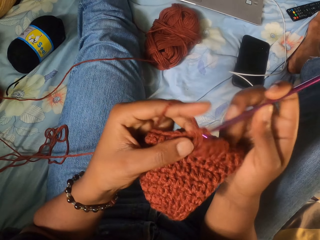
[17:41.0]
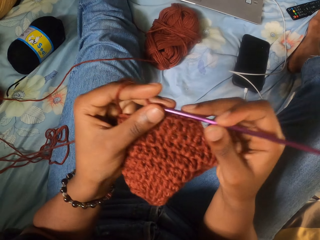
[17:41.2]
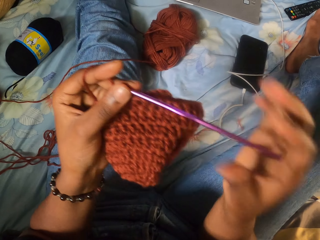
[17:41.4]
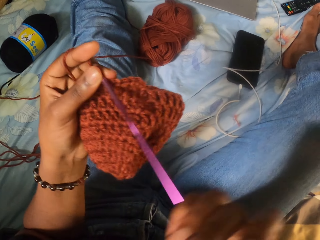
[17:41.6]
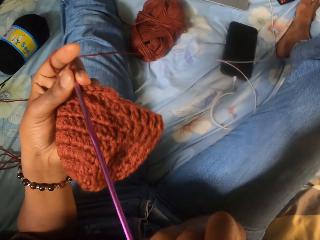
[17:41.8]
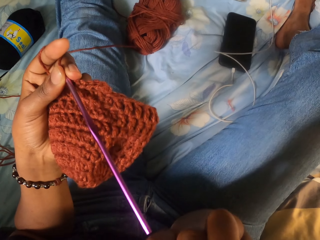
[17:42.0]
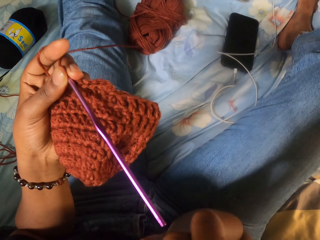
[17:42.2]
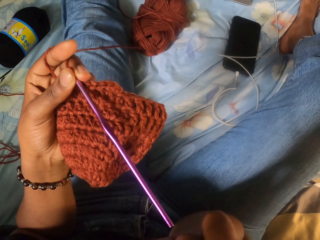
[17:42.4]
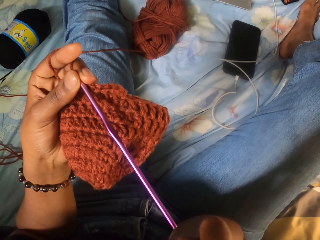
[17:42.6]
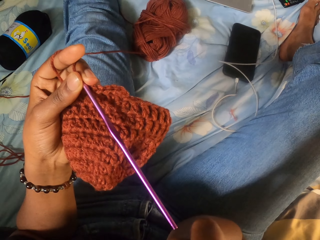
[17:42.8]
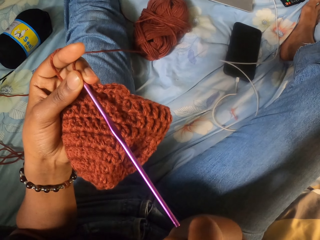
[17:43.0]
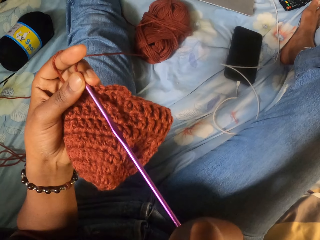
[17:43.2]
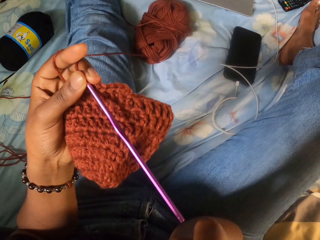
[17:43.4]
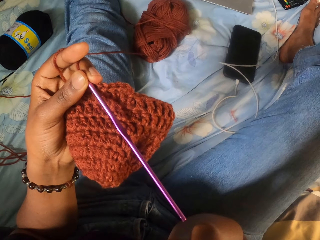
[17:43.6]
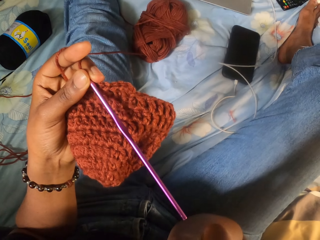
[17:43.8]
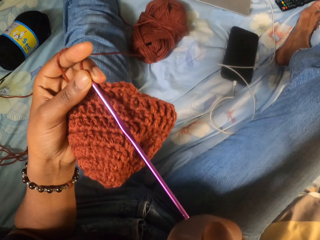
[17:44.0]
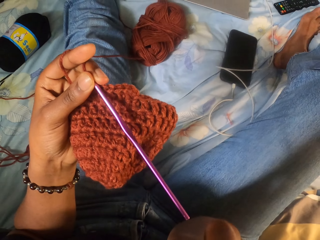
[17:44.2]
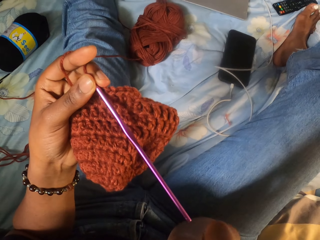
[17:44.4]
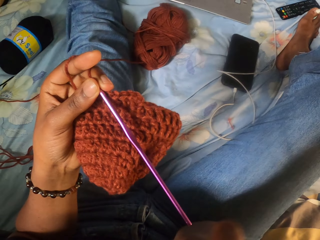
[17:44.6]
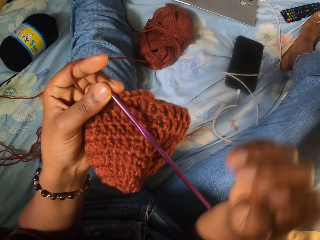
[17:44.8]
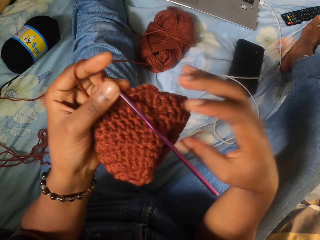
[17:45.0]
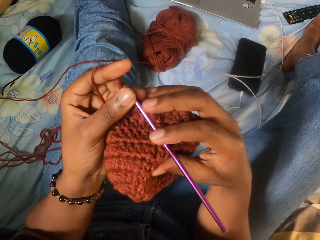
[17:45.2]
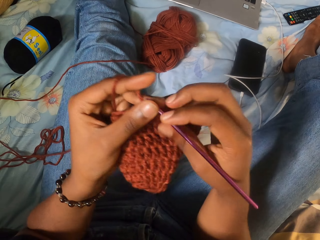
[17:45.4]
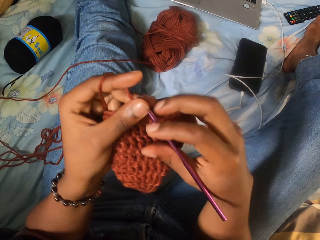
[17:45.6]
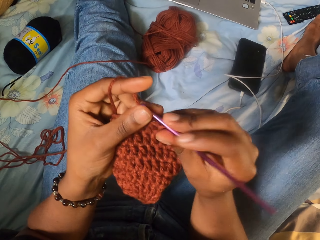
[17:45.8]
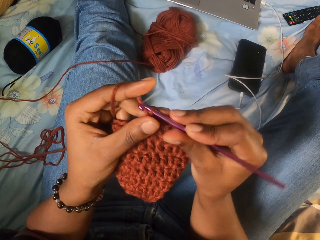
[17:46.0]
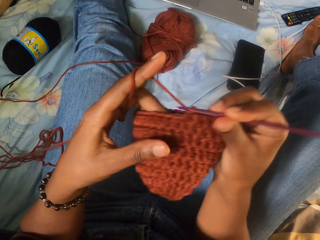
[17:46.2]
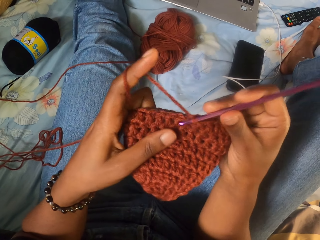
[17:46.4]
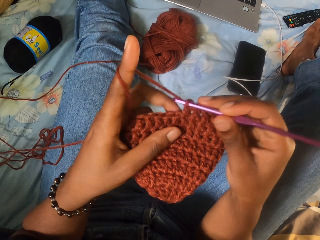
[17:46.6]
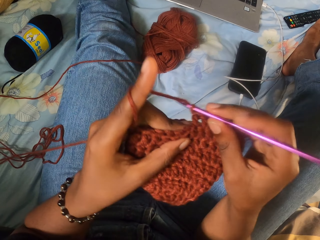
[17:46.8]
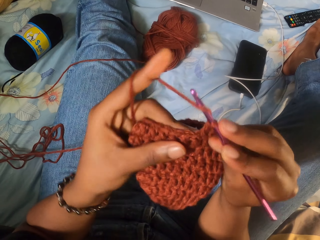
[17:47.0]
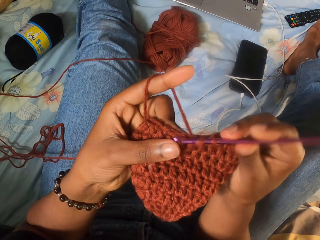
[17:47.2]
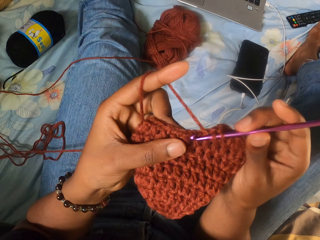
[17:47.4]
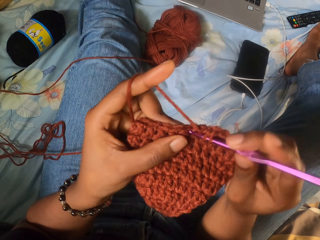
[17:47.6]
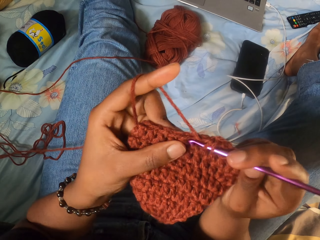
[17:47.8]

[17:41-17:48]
The camera wearer stops and scratches their face.

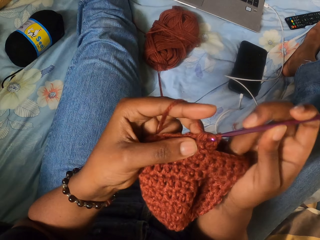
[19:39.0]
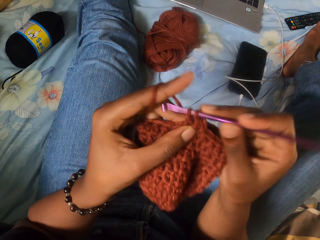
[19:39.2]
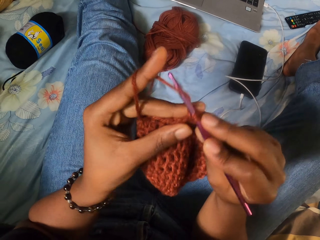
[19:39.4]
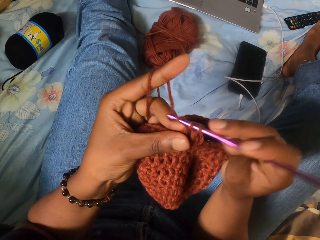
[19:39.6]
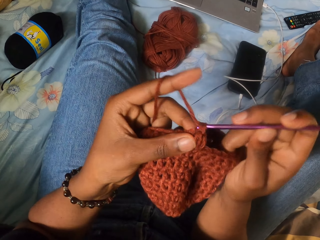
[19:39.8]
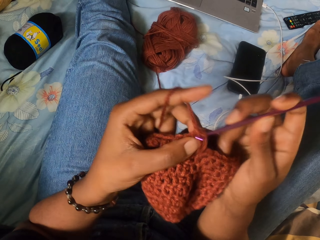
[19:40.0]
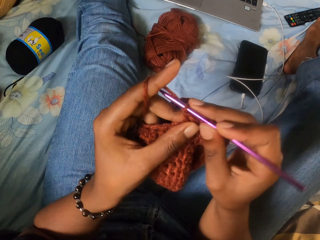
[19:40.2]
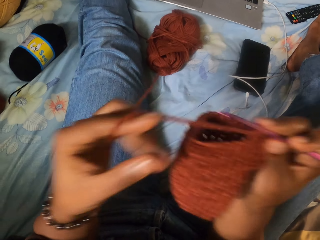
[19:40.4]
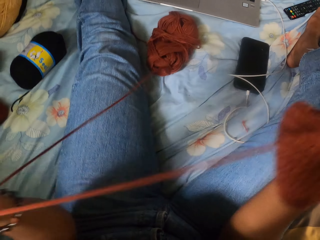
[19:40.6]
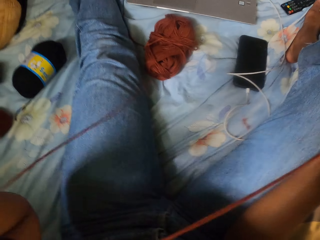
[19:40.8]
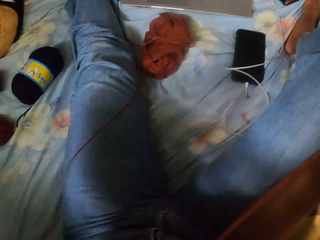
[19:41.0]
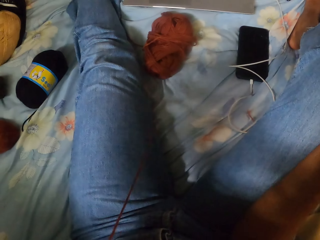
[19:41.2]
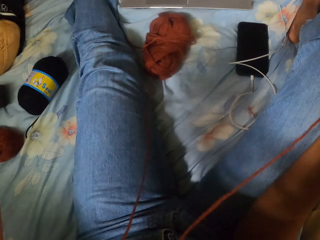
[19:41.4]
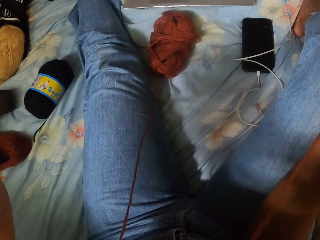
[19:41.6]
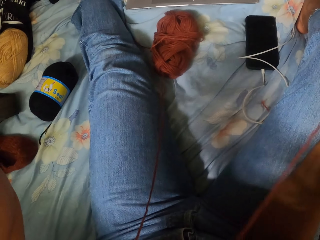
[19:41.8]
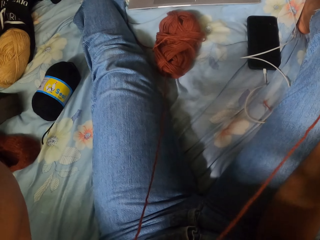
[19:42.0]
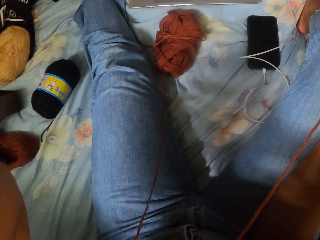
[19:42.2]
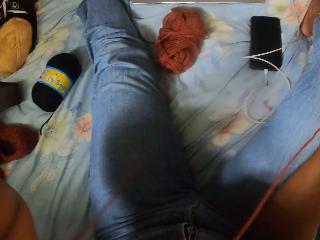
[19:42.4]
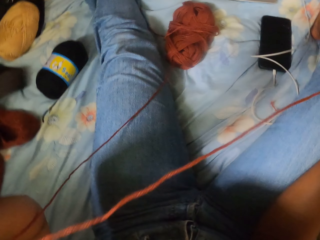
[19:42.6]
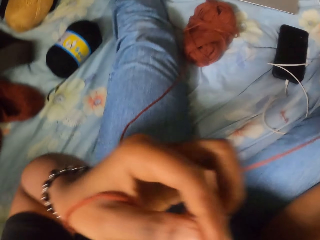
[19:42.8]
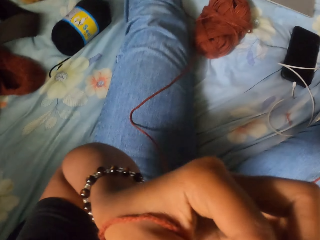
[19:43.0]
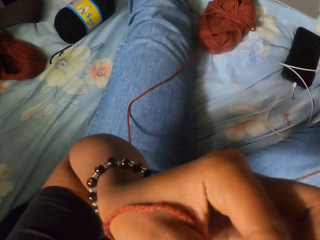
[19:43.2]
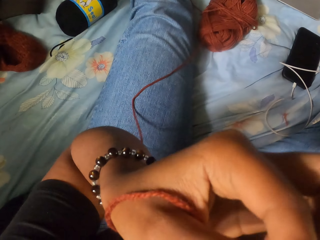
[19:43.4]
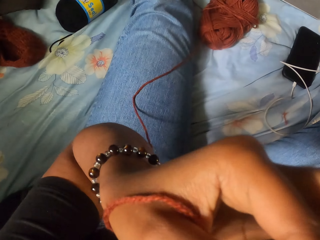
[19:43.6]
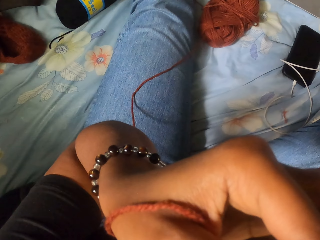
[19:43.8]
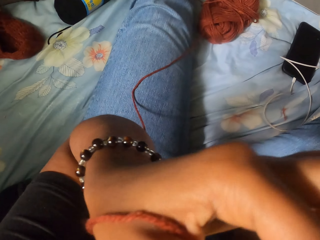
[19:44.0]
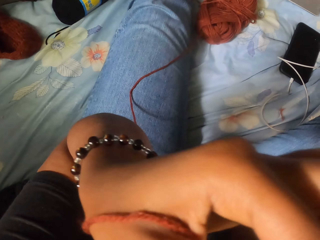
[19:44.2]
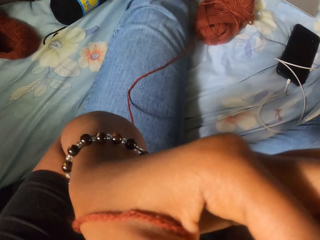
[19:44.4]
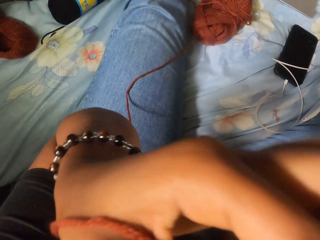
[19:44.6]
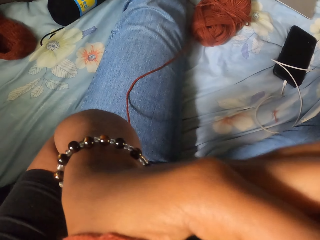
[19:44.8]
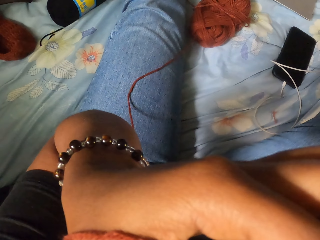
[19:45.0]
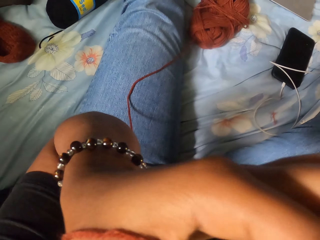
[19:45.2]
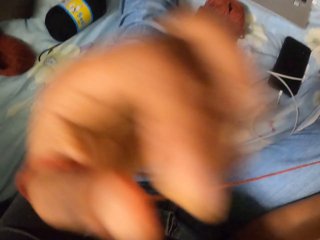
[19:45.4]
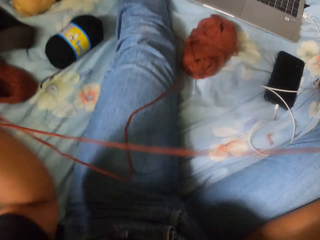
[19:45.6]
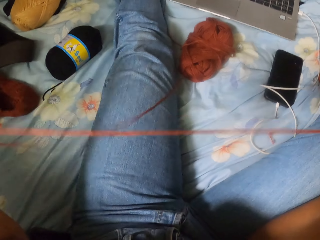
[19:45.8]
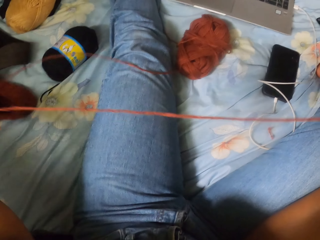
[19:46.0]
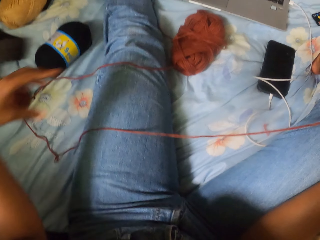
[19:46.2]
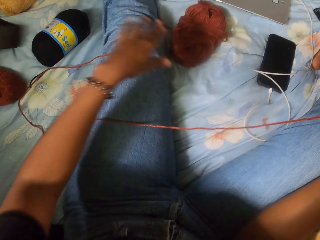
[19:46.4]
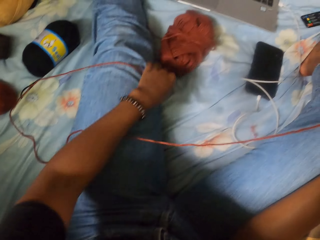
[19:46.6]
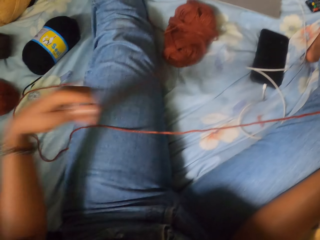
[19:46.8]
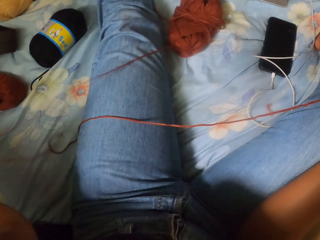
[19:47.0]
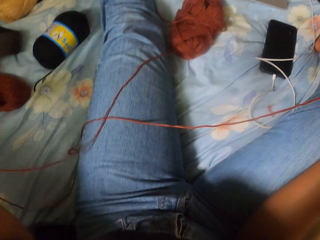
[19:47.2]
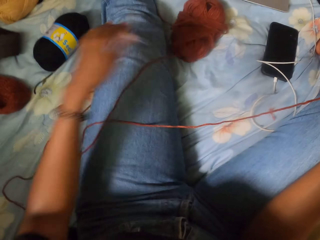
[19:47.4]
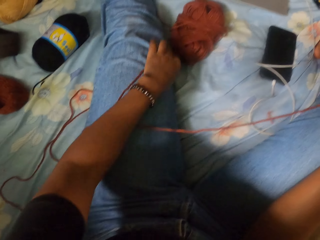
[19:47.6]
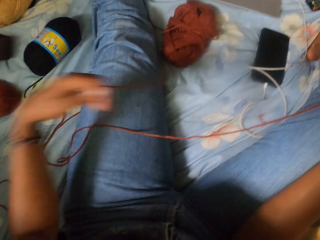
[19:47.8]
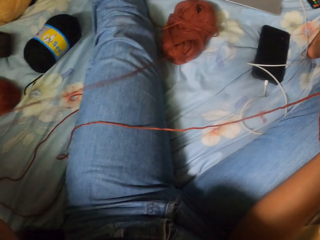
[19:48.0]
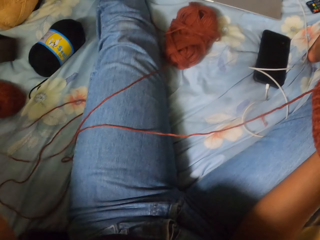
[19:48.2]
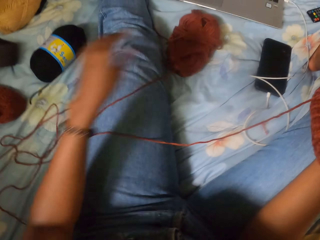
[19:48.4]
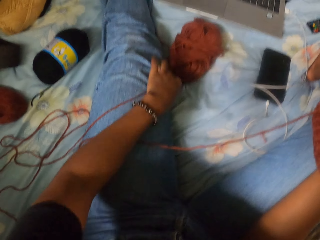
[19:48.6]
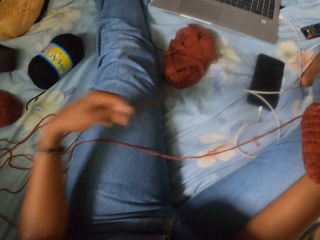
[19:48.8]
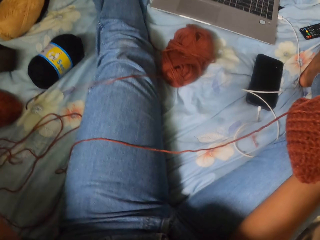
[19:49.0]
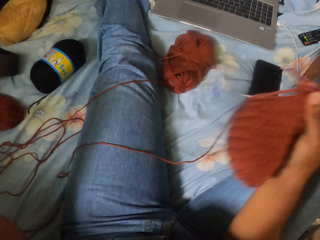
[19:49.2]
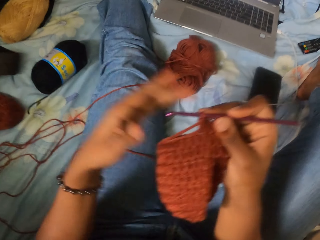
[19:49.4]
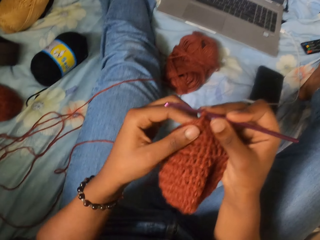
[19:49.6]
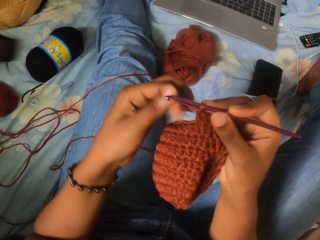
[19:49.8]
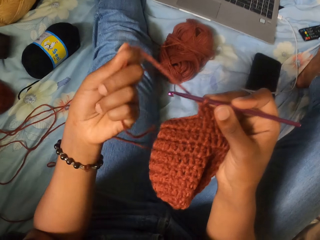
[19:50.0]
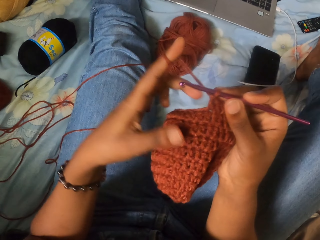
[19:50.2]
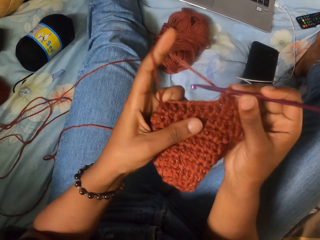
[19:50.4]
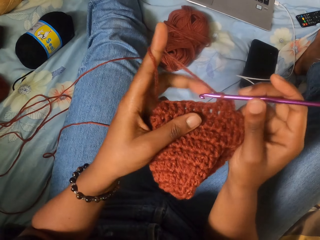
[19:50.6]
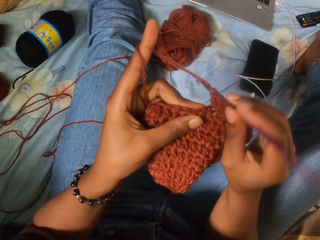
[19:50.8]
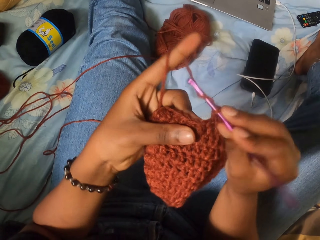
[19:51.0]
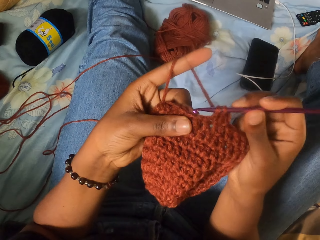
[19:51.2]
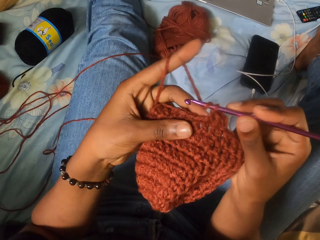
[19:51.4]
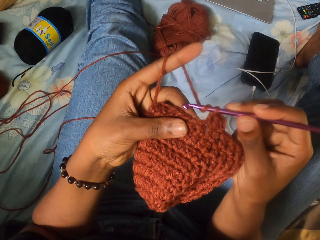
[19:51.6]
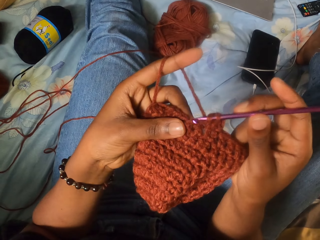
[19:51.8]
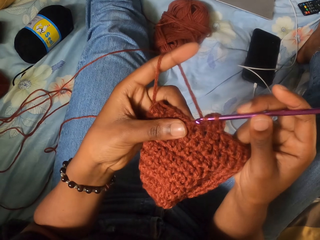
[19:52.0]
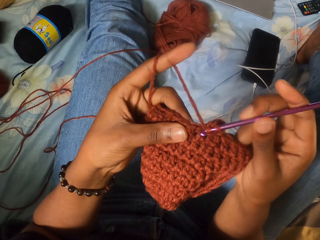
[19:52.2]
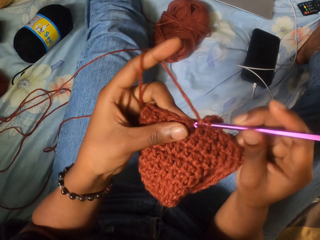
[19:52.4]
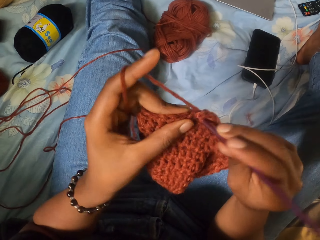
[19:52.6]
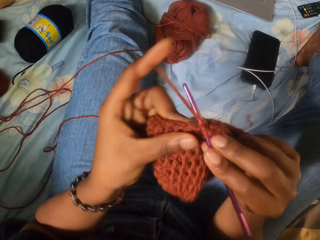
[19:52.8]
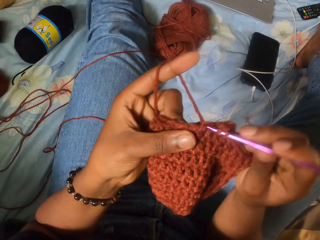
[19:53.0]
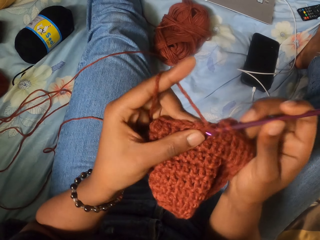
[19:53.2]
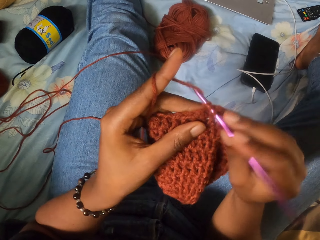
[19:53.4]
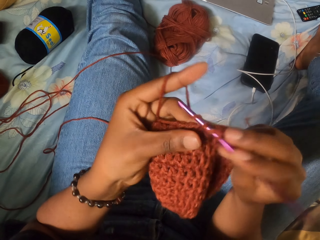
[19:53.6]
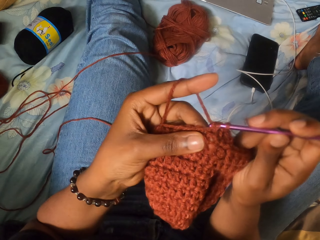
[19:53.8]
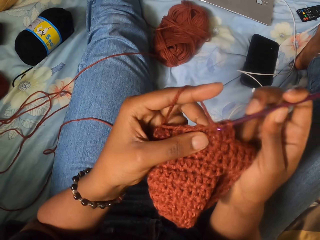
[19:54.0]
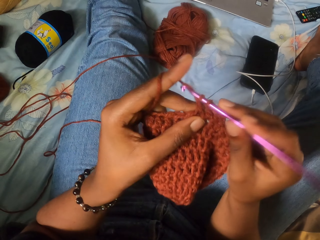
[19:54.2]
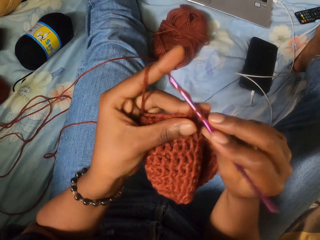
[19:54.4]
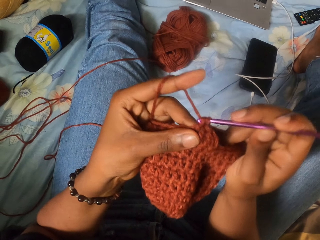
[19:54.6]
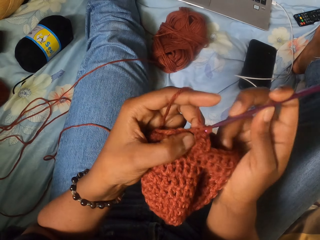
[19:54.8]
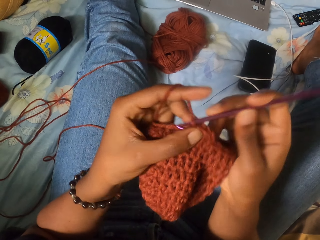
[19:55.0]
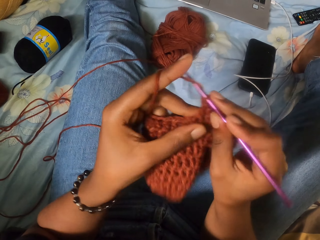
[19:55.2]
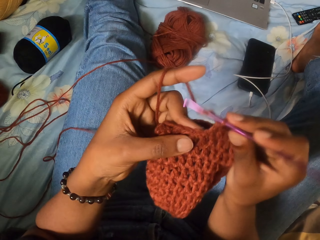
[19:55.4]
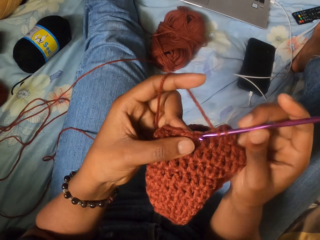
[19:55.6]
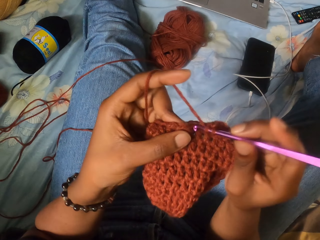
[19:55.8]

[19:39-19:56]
The camera wearer holds the yarn with her right hand. She unravels a ball of yarn on the bed with her left hand. She straightens the fabric. She touches part of her body. She unrolls the thread. She wraps the yarn thread around the forefinger of her left hand. She holds the yarn in both hands. She crochets the yarn in both hands with the crochet hook in her right hand.
